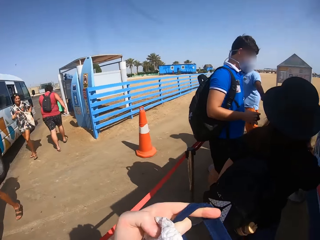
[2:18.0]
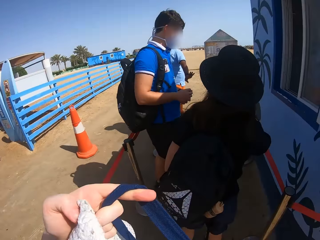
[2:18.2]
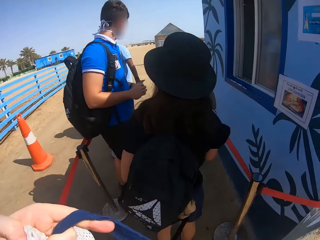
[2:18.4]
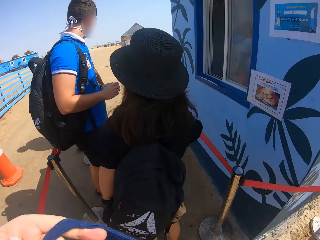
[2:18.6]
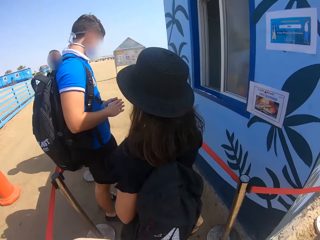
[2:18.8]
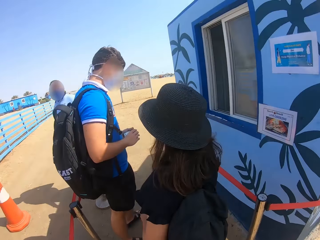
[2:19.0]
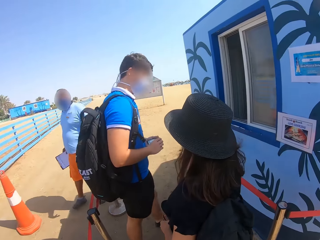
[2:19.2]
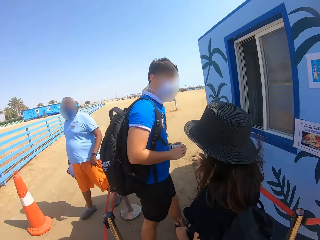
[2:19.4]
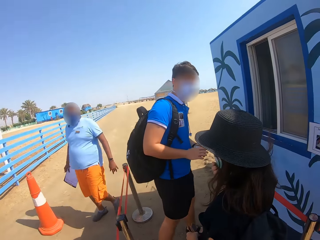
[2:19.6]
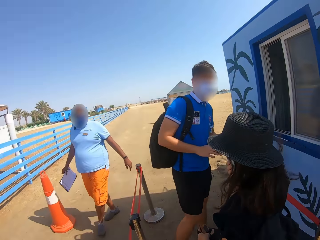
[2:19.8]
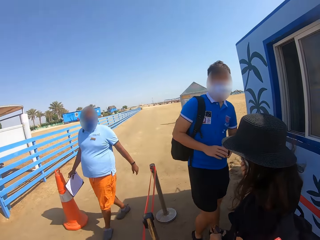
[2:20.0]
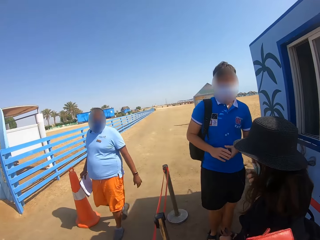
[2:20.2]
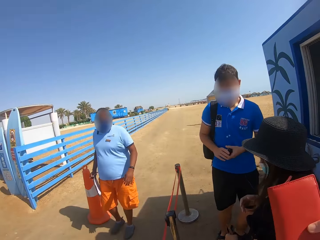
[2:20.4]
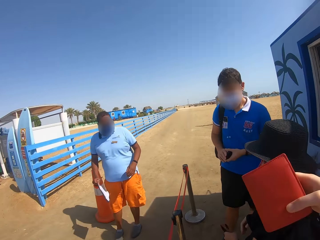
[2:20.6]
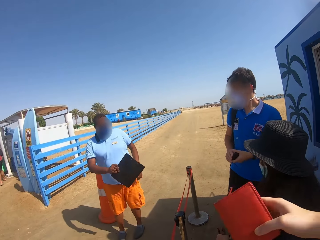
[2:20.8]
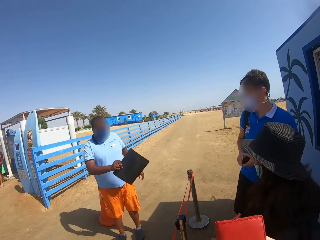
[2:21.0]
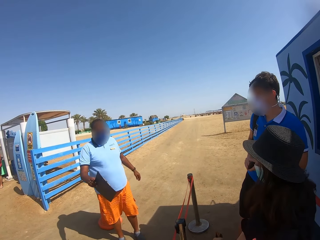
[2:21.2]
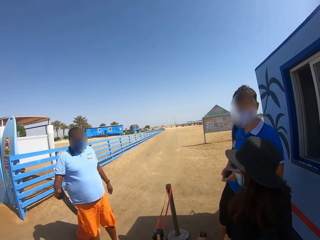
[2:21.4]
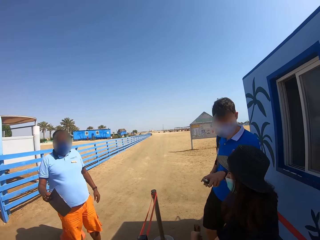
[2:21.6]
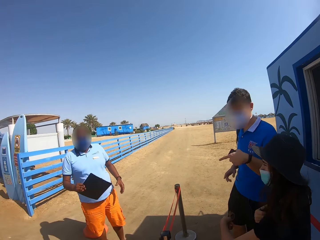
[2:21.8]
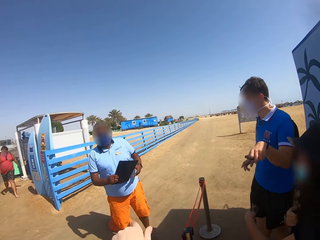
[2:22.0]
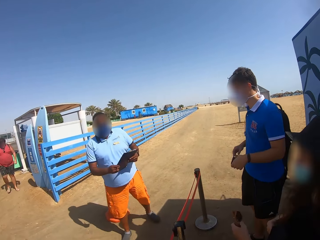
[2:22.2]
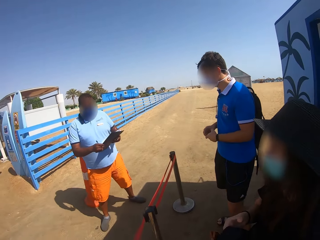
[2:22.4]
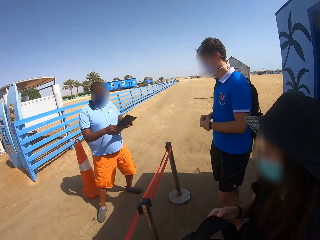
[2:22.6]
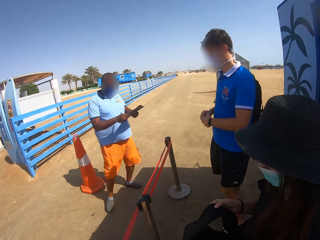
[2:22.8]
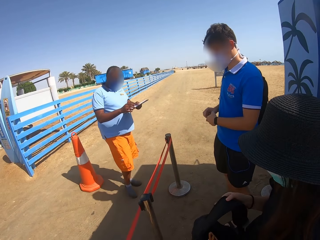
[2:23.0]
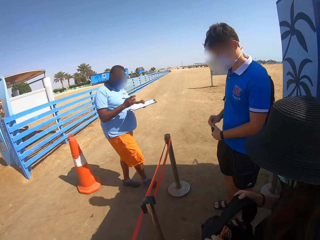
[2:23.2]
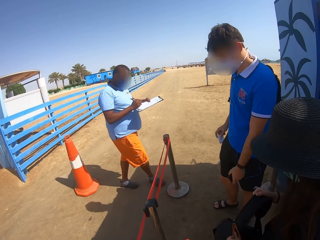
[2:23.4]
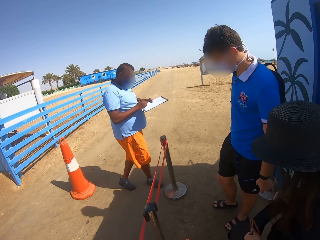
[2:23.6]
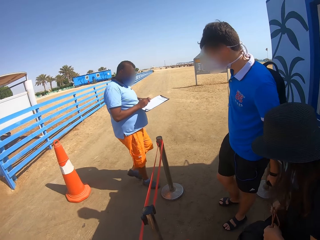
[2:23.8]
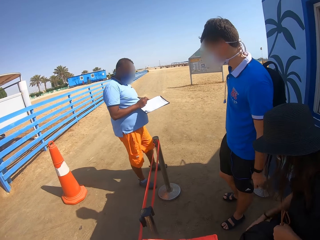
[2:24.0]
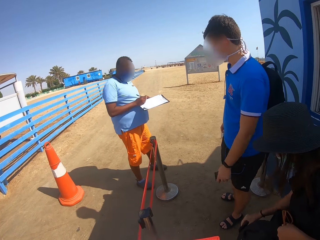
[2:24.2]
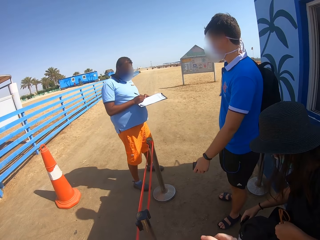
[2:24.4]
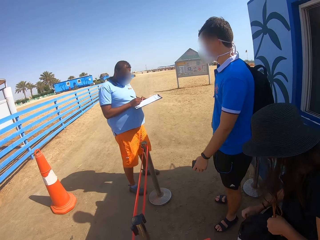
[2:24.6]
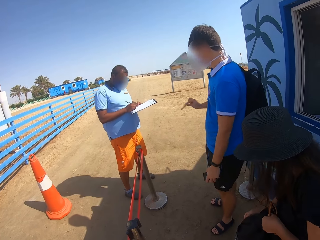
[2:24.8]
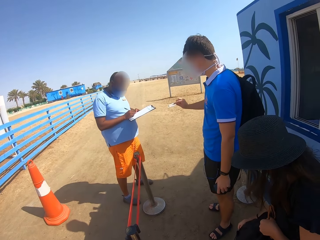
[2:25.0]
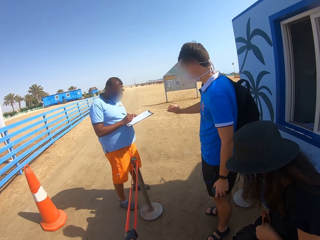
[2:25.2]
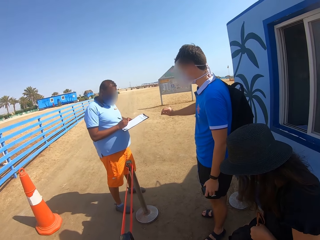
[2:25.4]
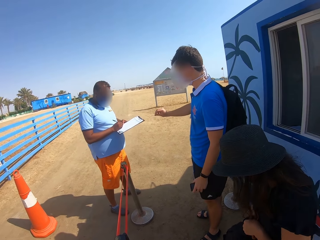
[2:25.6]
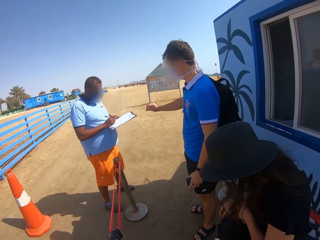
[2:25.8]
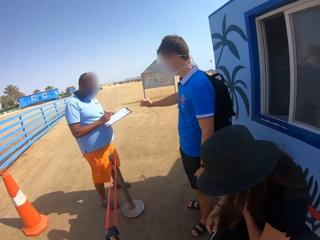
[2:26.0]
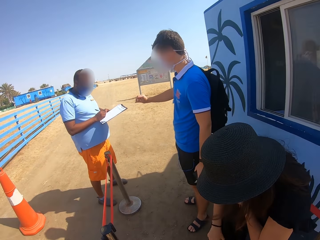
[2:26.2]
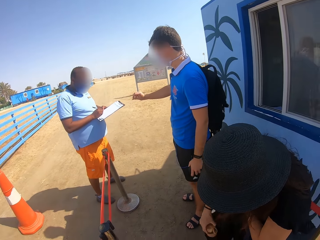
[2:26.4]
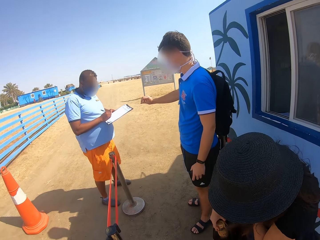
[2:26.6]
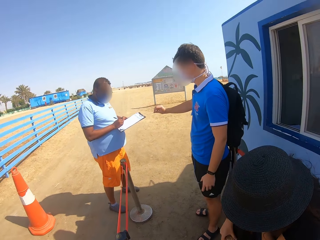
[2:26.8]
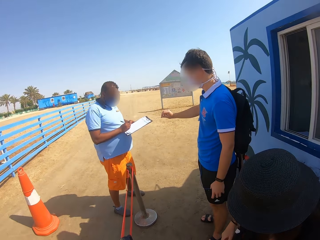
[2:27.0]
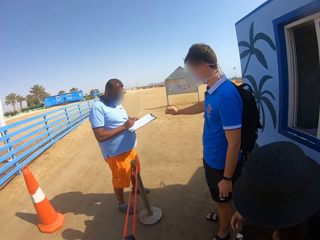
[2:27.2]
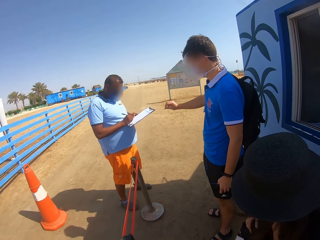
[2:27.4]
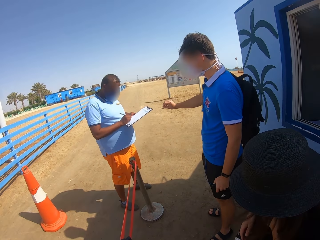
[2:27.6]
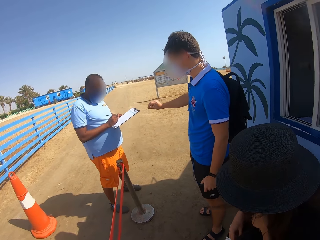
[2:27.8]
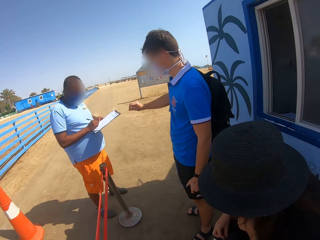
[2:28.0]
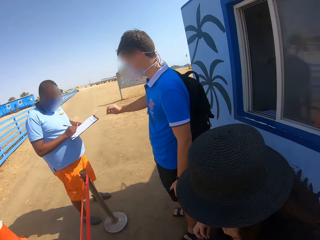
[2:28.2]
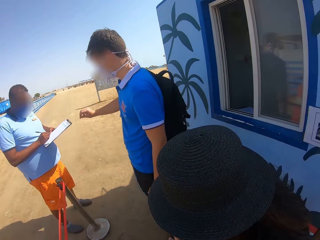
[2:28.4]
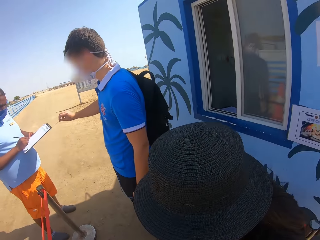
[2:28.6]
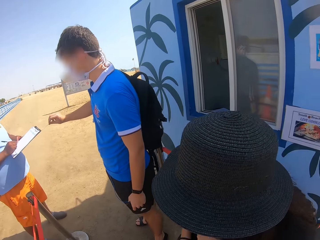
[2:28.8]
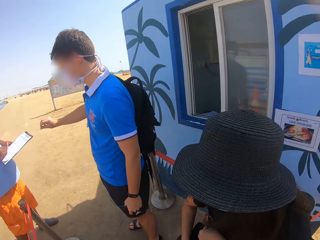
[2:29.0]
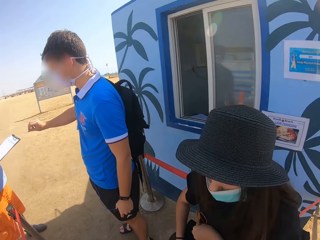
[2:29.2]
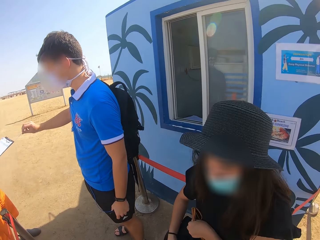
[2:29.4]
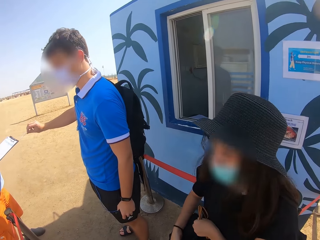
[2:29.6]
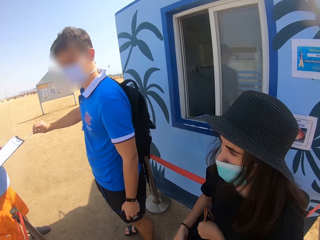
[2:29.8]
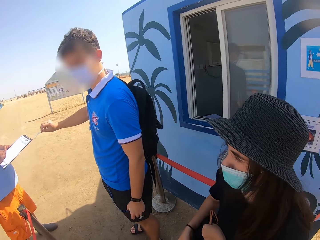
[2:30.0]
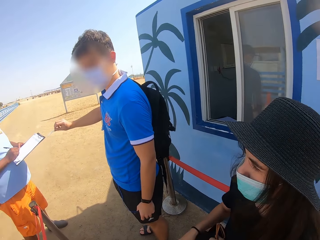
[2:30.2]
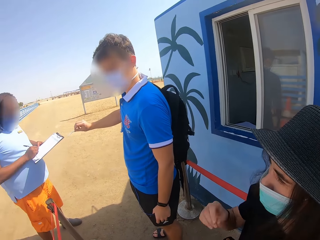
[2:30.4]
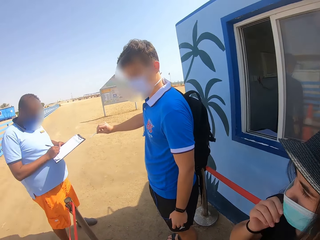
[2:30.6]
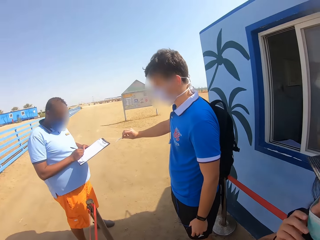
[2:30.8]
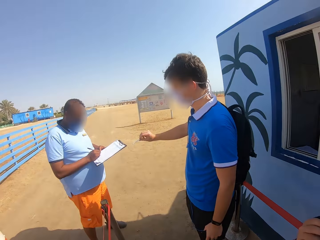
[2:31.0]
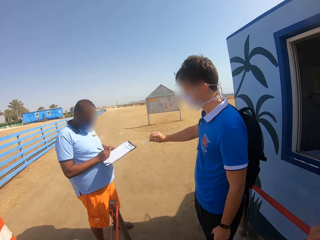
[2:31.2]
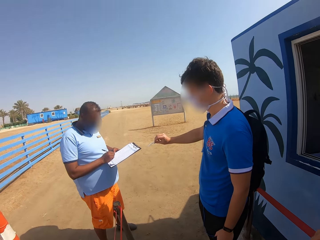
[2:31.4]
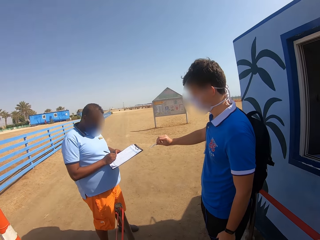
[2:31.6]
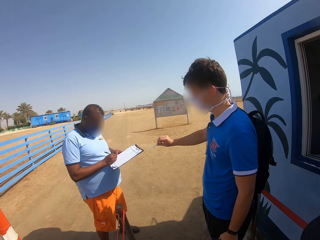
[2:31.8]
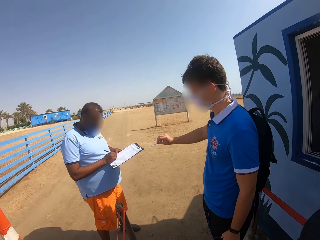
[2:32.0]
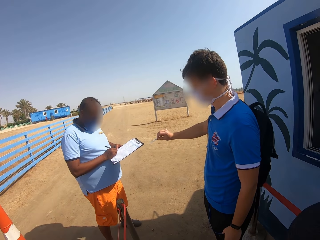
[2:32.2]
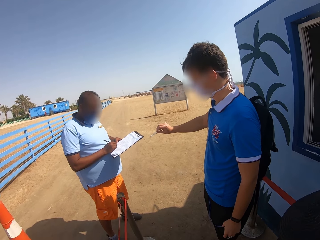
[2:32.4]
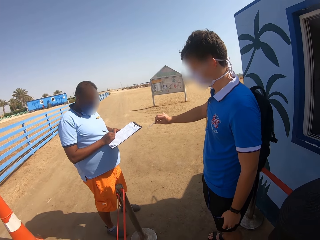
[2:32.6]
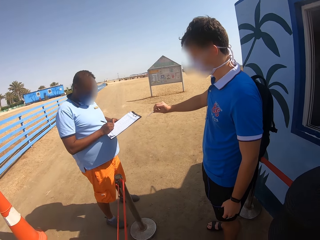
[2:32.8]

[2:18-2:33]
The camera wearer stares at the fence. A man walks towards another man. The camera wearer gestures out. The first man writes on the sheet of paper. A woman searches her bag. Another man displays a document. The first man writes on the sheet of paper.

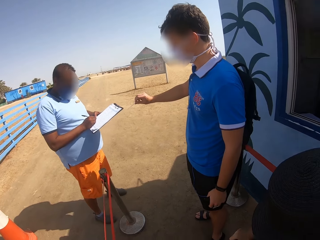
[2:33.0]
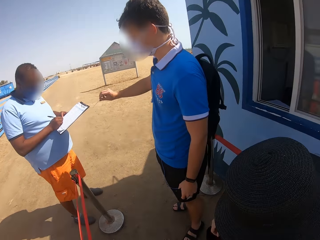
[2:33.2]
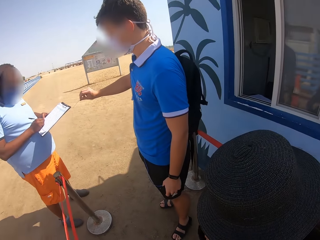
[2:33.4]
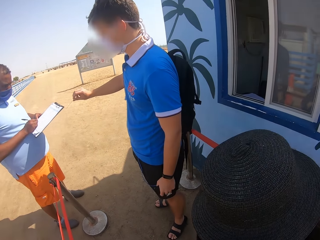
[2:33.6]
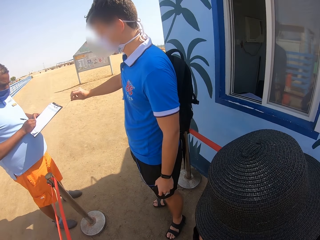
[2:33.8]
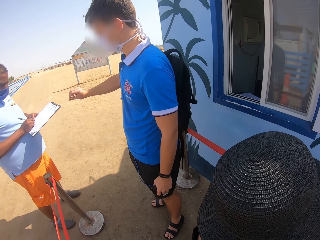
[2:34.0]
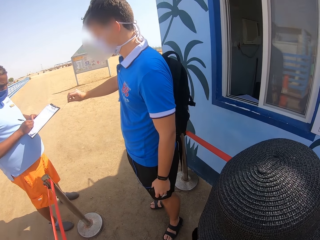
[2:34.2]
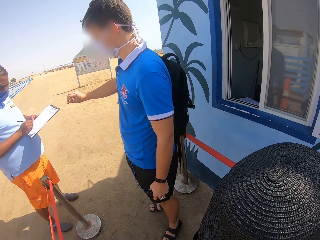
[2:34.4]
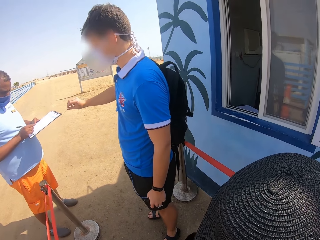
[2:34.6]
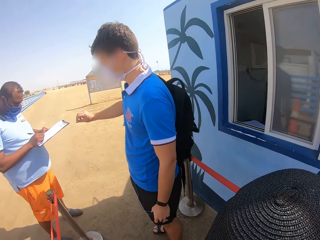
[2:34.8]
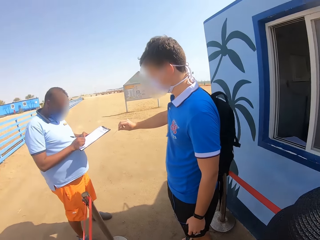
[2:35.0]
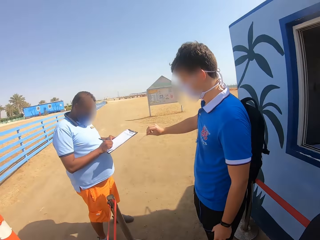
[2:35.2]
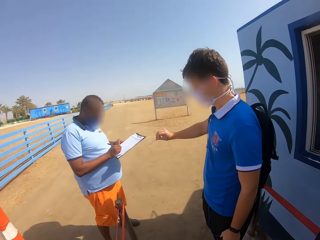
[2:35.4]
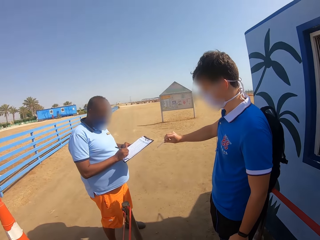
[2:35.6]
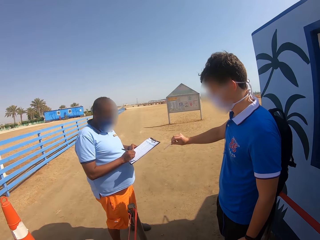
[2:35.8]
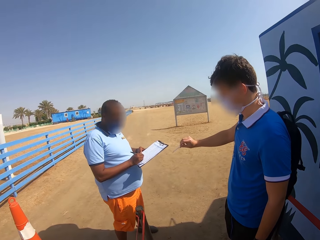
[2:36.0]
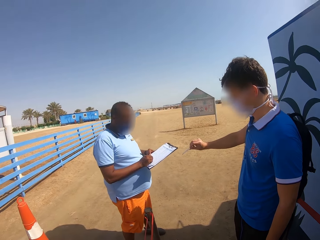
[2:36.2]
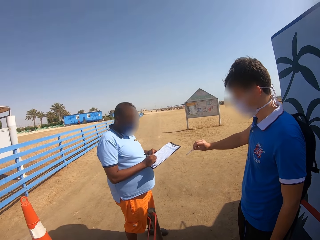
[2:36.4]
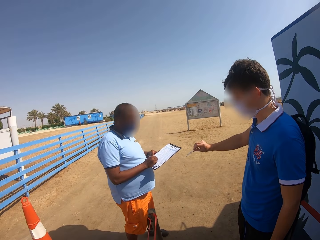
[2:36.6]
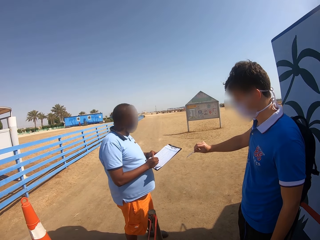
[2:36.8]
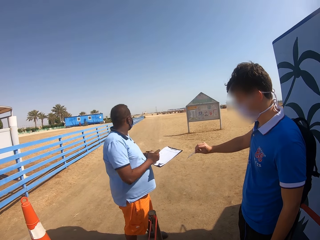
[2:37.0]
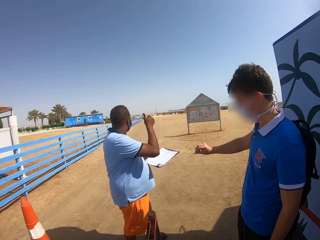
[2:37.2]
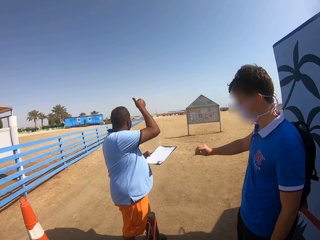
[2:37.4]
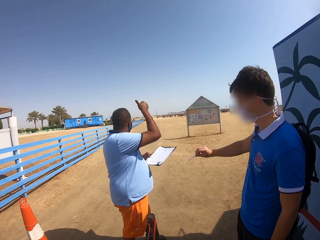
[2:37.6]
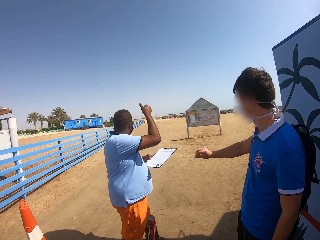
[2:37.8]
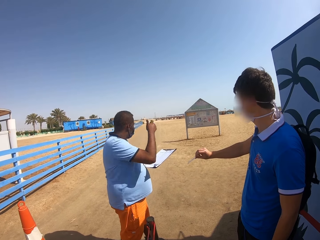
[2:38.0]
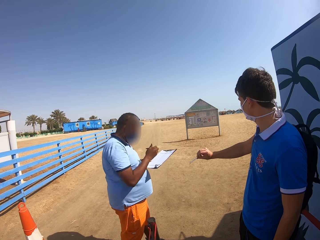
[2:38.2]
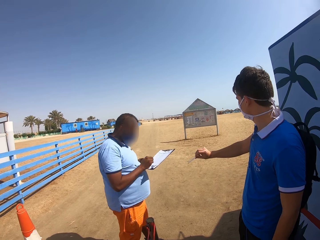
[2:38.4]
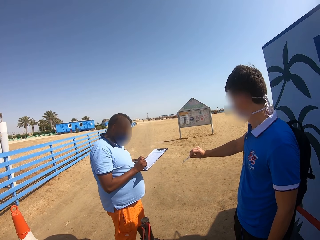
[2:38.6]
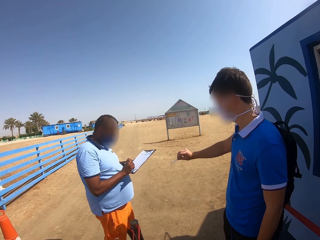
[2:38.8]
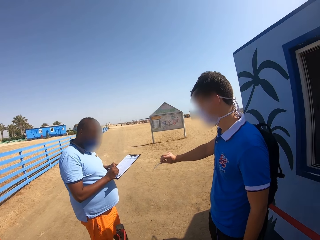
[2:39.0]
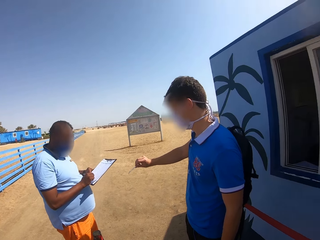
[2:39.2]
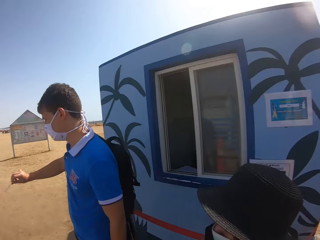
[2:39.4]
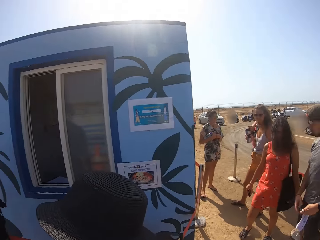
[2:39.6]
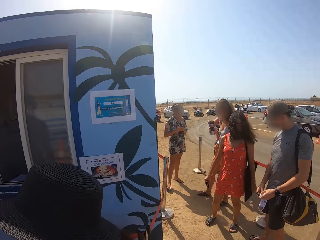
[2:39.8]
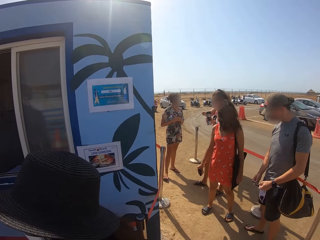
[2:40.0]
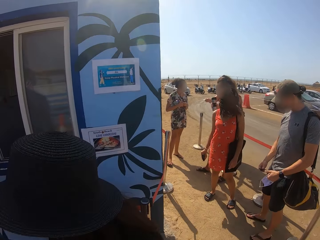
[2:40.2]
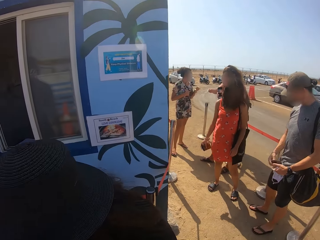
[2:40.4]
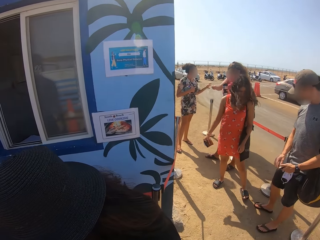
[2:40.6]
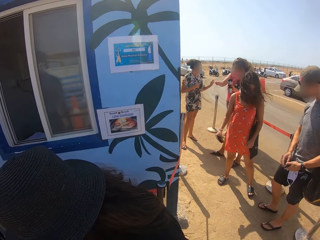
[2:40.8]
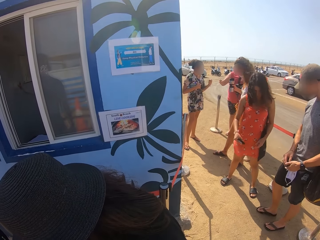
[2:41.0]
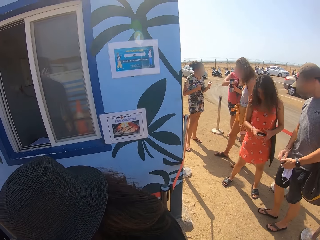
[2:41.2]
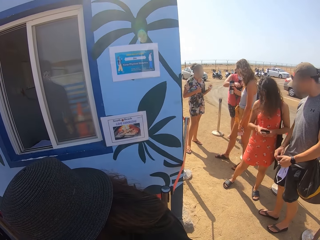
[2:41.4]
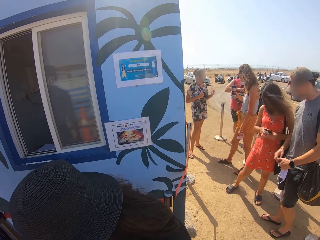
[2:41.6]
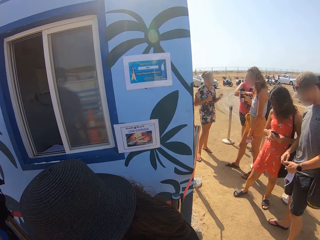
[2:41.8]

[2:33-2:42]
The camera wearer looks around.
